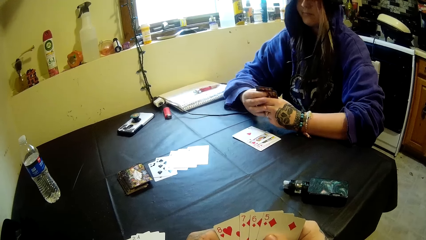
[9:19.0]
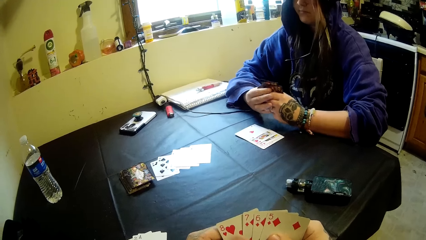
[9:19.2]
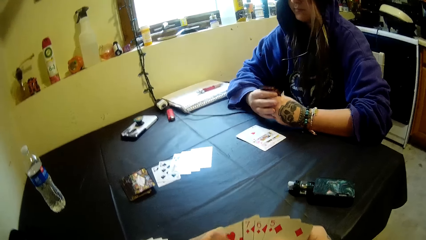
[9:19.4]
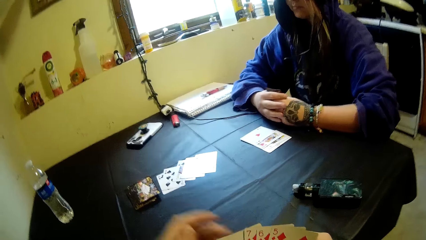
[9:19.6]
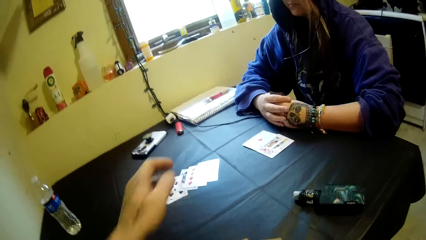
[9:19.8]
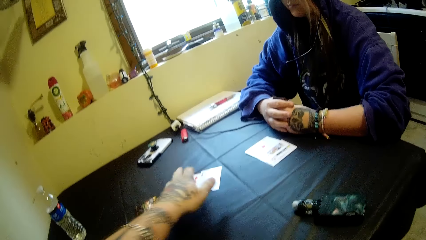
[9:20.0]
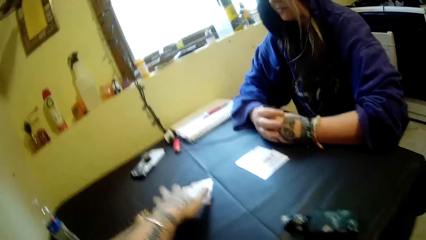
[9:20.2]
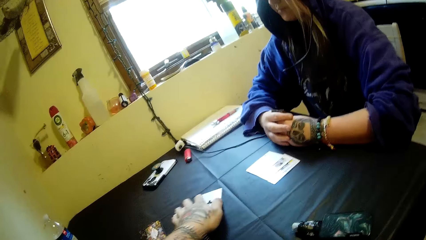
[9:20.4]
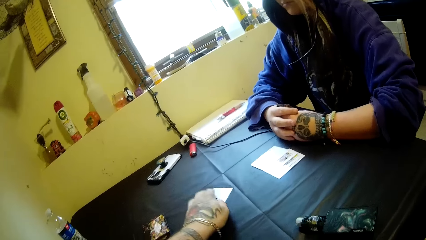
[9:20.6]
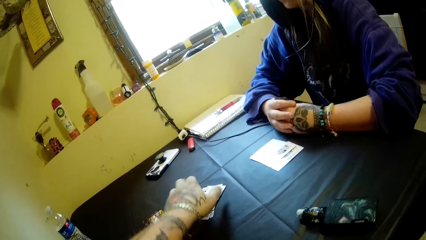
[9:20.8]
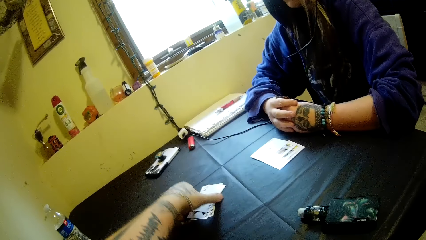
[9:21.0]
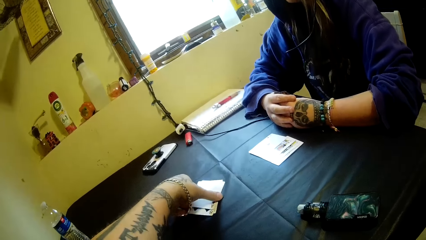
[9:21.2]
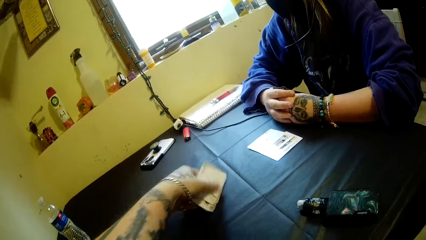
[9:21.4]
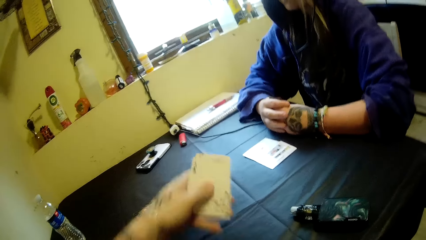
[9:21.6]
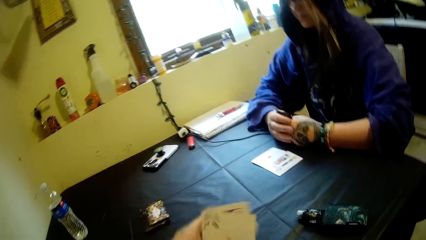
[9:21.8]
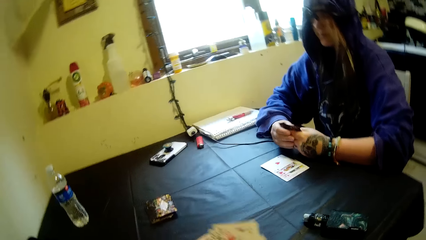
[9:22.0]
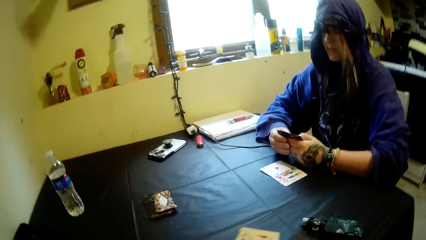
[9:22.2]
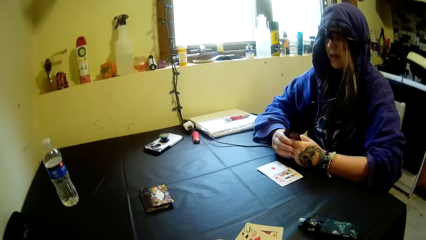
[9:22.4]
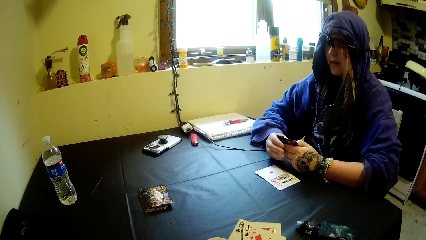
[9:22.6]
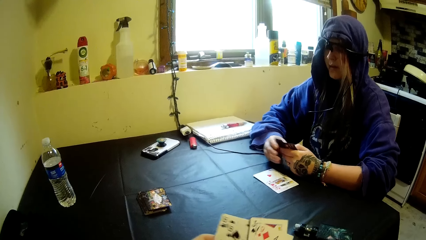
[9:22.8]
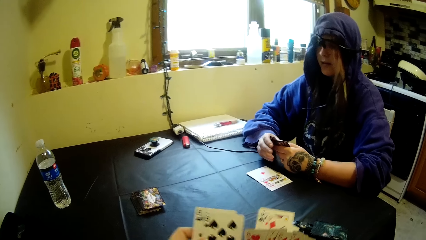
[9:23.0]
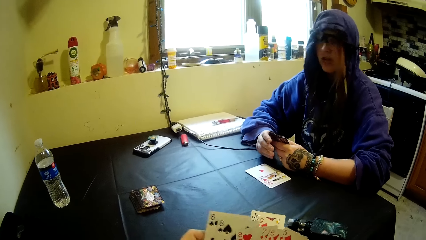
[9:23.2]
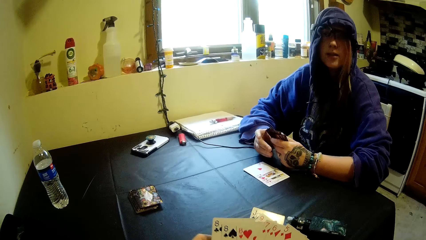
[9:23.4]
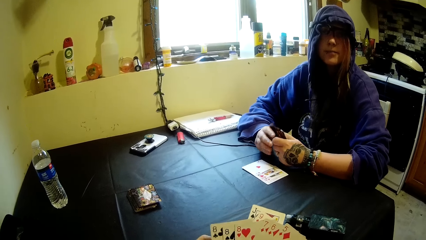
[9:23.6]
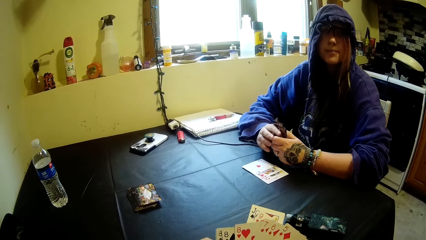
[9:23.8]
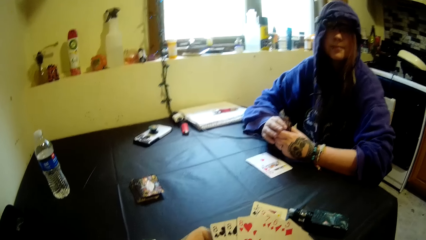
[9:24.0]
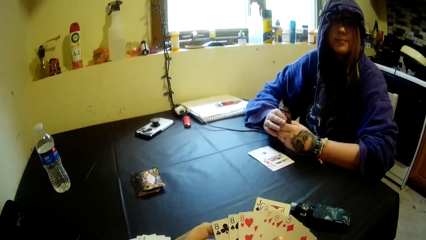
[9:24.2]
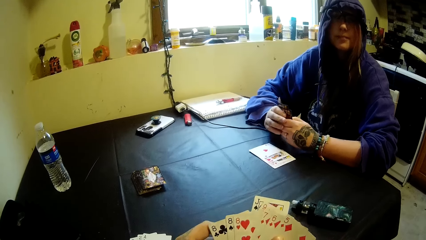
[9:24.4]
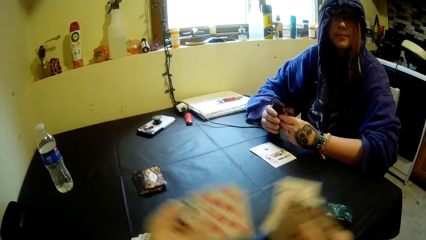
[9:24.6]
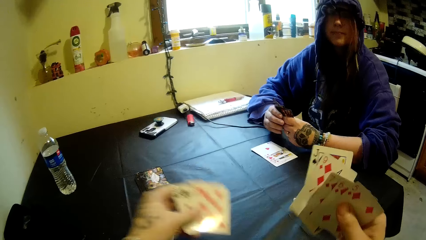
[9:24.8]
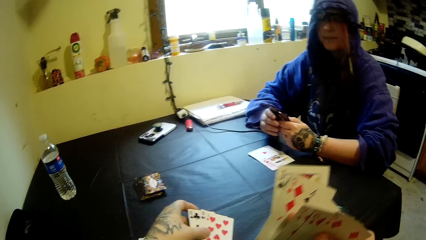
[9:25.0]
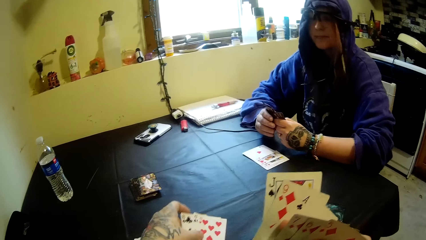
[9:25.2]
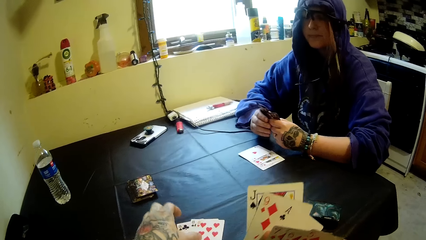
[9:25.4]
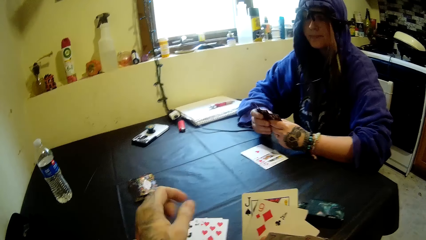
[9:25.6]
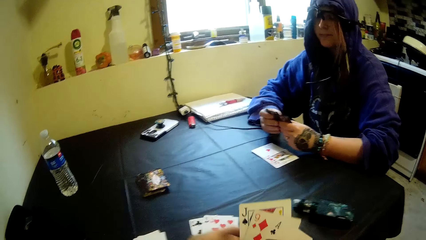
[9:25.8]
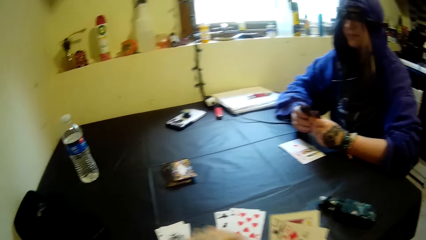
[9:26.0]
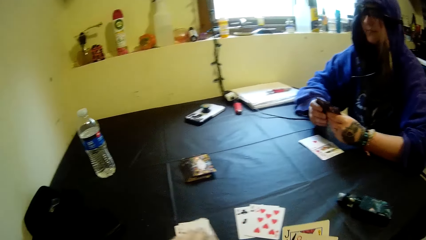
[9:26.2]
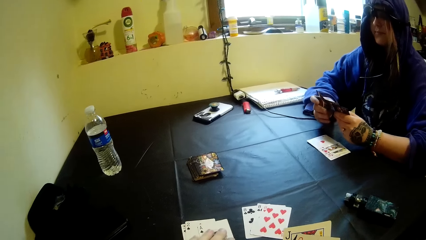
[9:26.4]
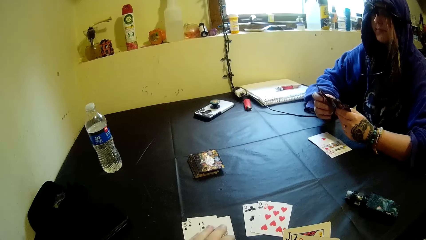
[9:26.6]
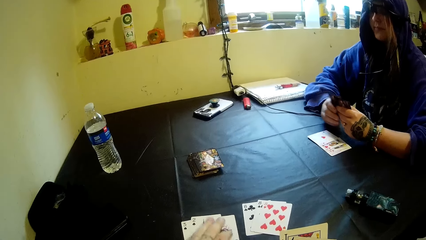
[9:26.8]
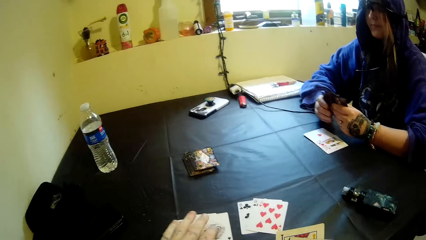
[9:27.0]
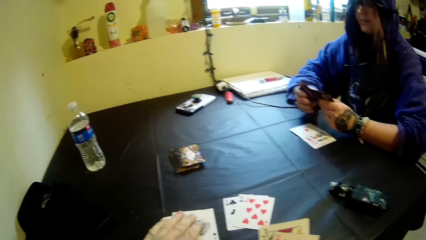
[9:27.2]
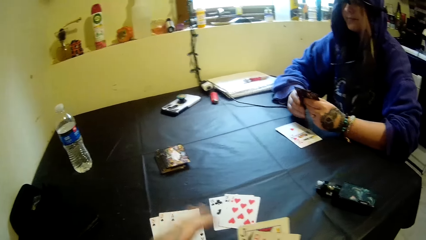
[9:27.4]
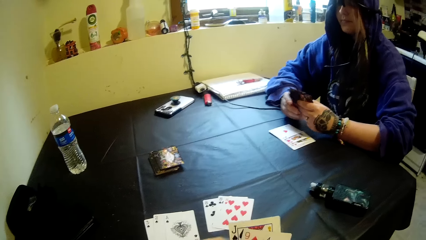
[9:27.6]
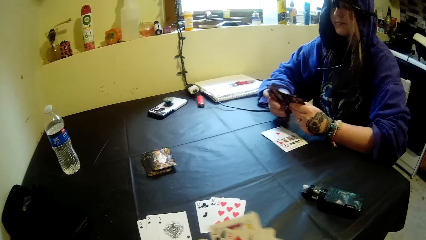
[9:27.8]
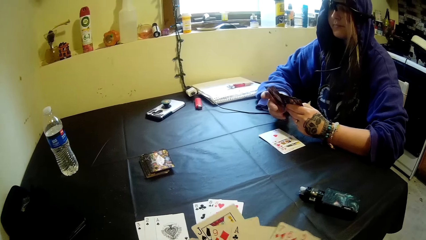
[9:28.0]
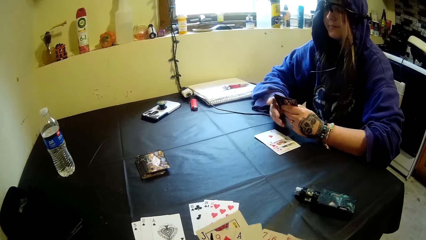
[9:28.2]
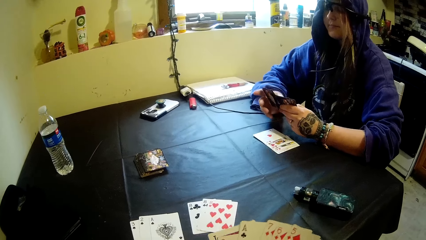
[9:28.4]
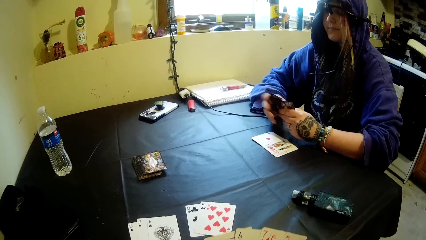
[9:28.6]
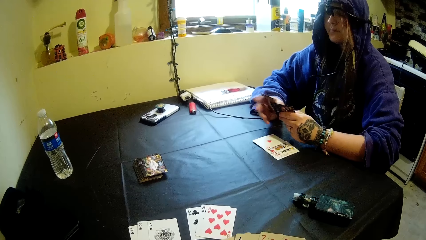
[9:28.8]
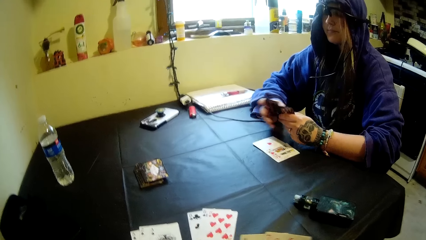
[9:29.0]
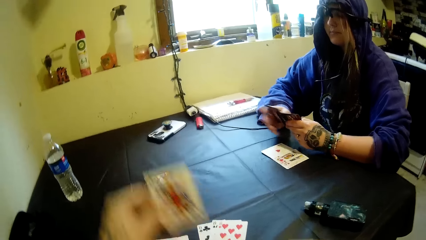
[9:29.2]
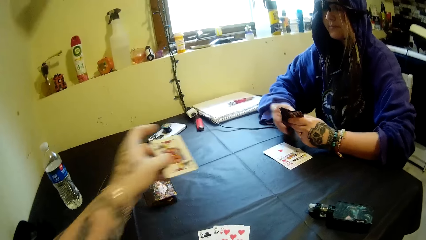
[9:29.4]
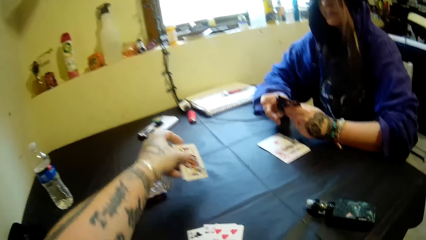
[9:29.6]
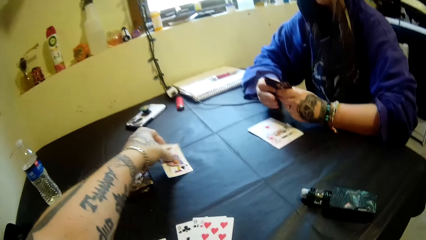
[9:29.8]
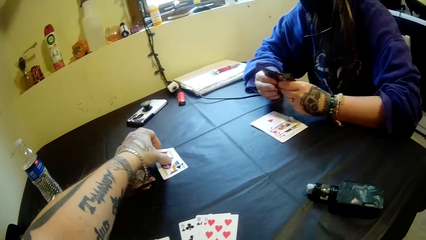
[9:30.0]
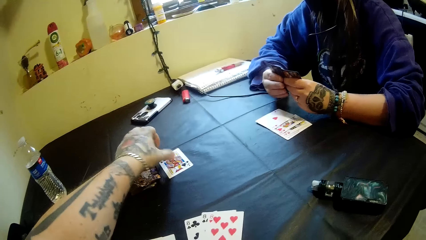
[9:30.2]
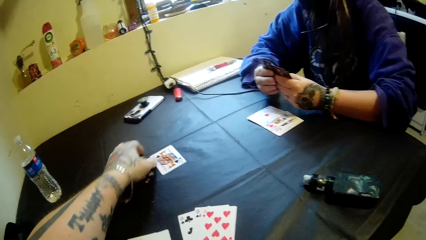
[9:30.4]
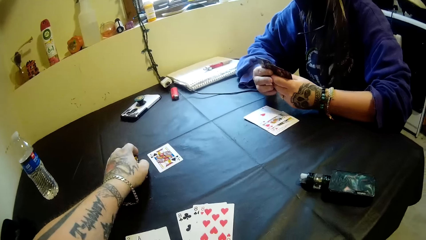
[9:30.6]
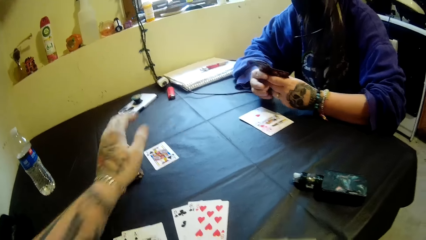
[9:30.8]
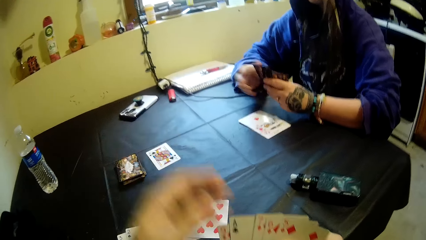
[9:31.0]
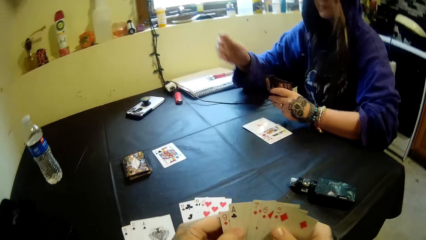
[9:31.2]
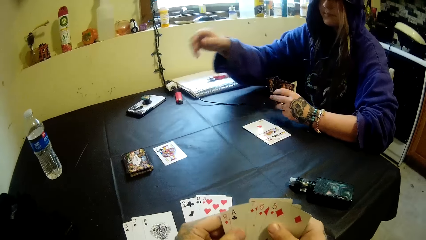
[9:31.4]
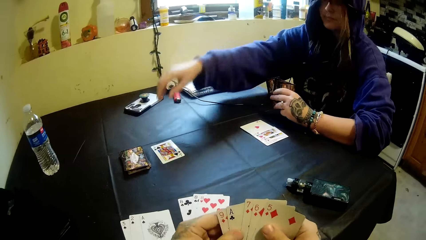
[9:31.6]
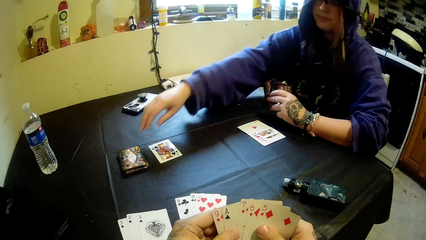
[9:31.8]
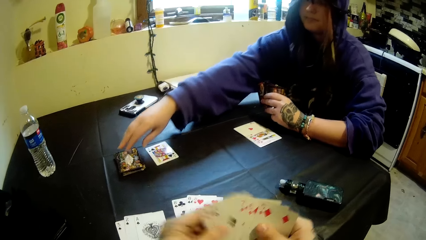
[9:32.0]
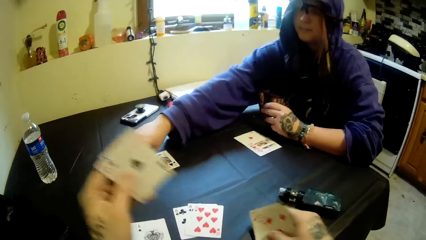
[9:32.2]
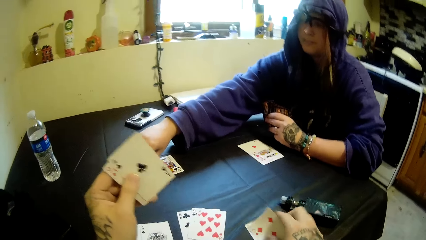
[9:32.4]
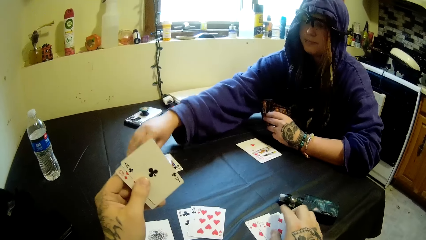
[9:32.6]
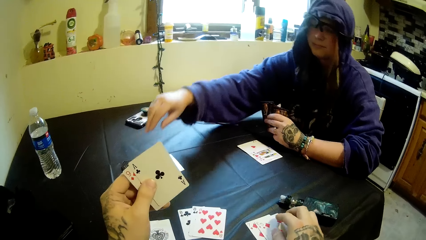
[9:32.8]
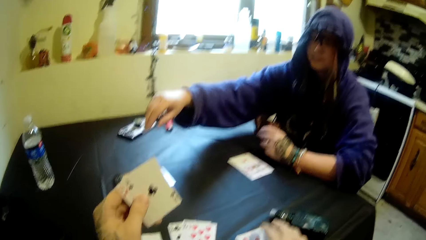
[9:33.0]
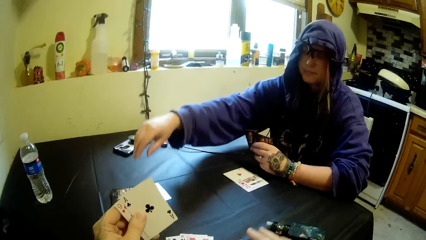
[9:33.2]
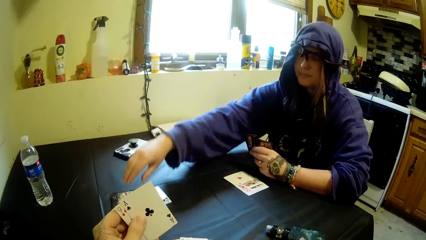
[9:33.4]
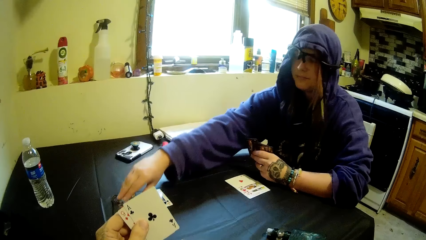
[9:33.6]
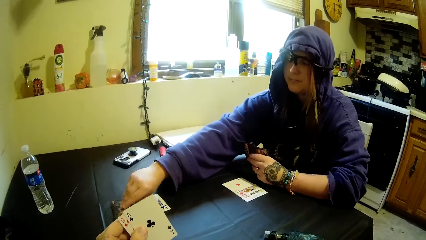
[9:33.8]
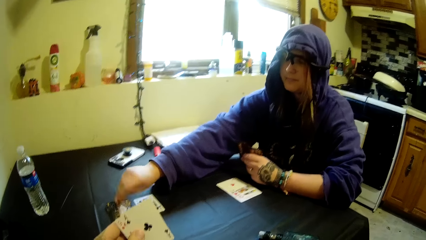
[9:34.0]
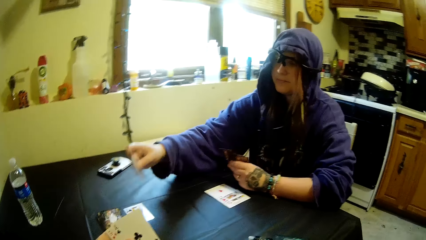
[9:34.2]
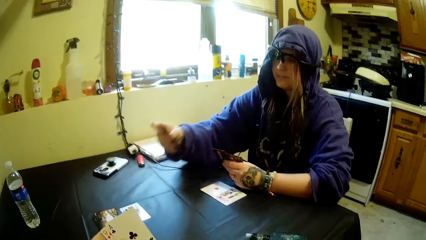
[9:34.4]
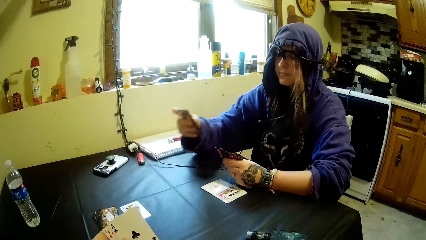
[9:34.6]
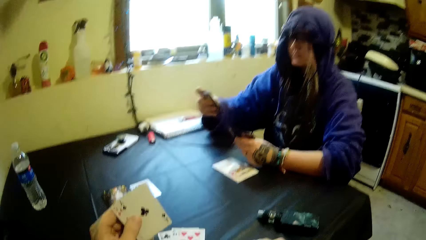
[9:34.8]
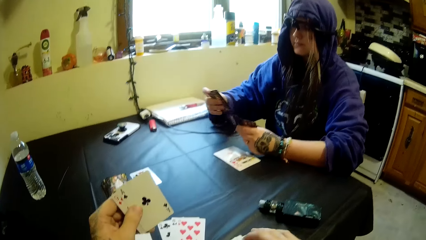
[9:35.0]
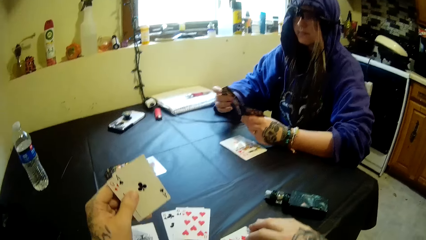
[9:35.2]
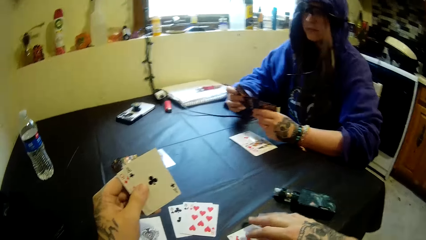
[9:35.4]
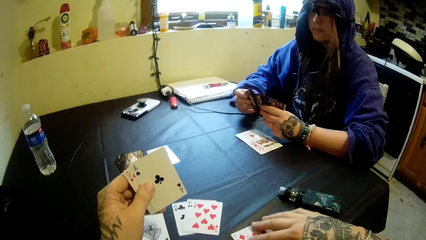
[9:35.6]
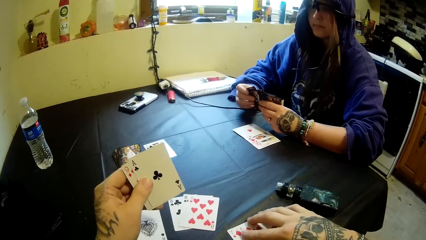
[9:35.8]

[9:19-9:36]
The camera wearer picks cards on the table. They pack the cards on the table with the left hand. The woman mixes cards in a hand. The camera wearer mixes cards in a hand. They put cards on the table. They put a card on the table. The woman picks a card on the table. The camera wearer puts cards on the table. They interact with the woman.
